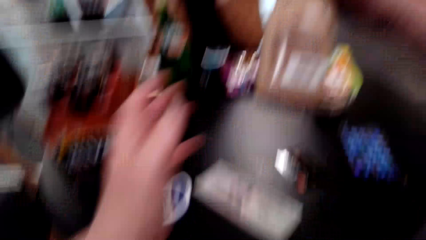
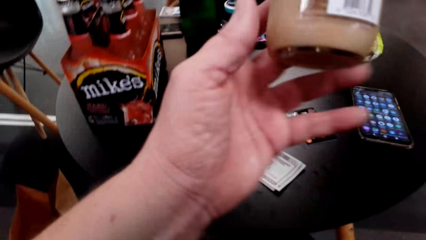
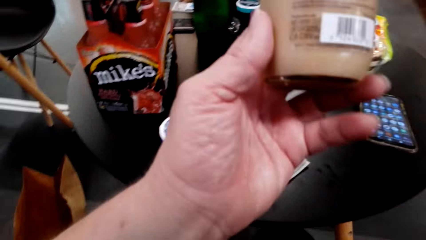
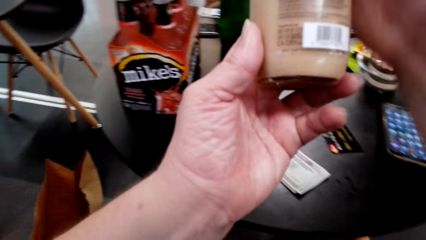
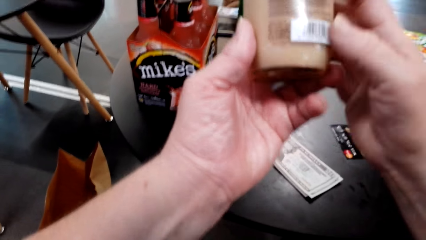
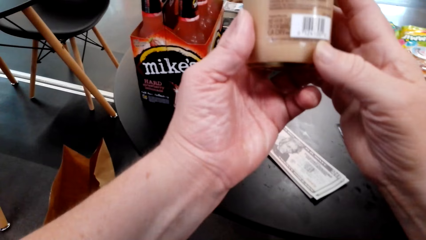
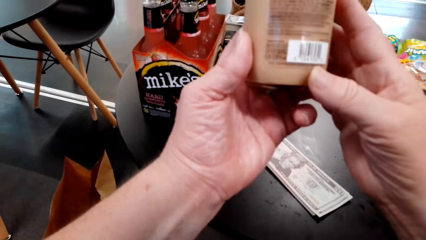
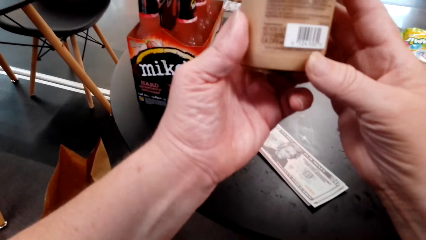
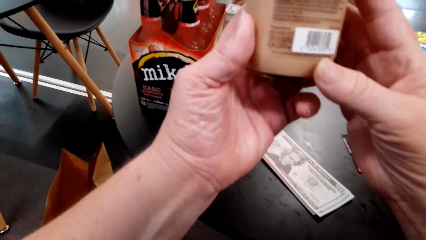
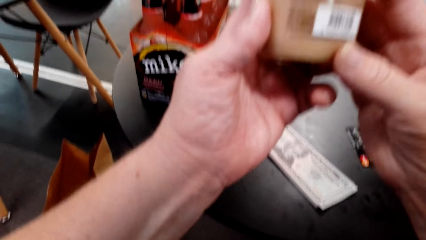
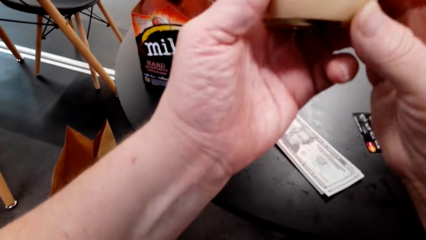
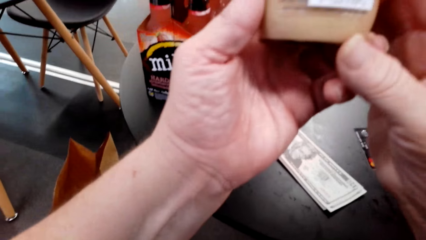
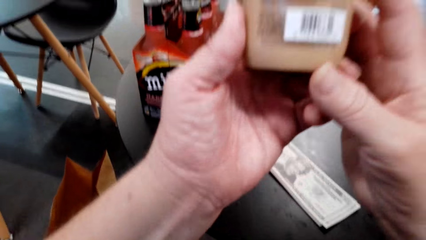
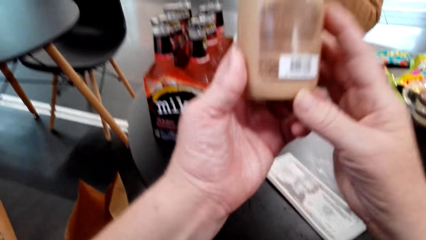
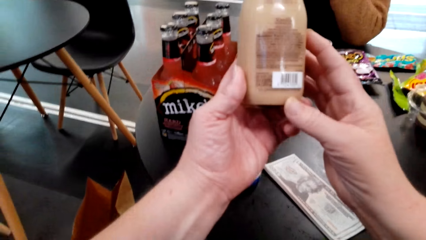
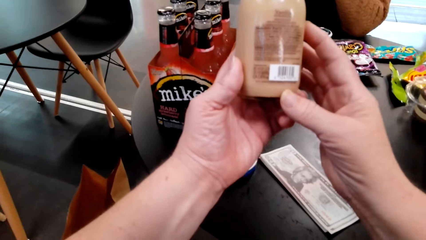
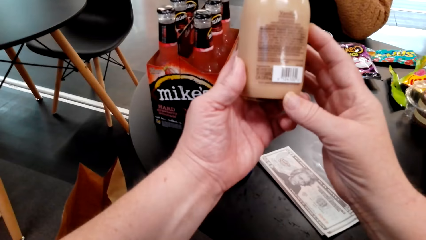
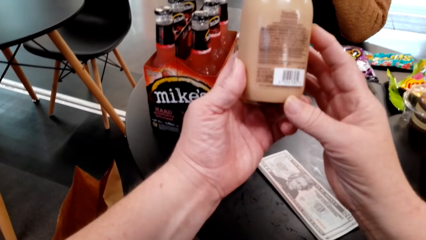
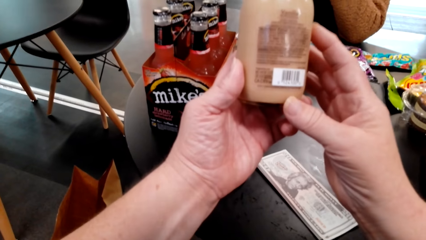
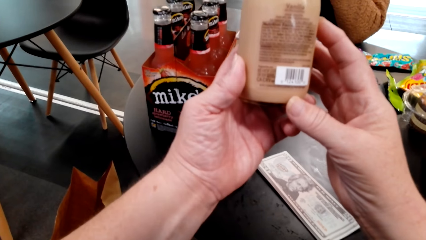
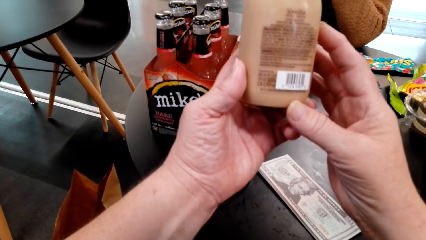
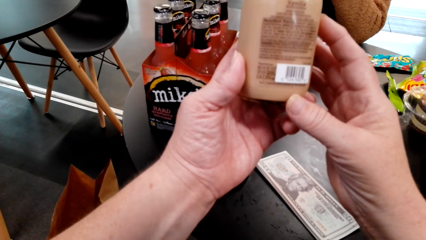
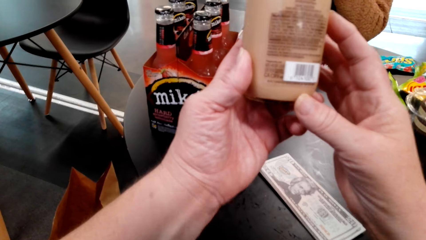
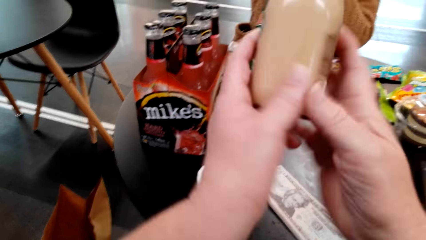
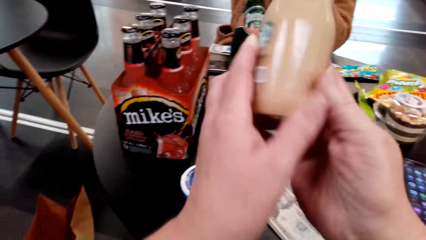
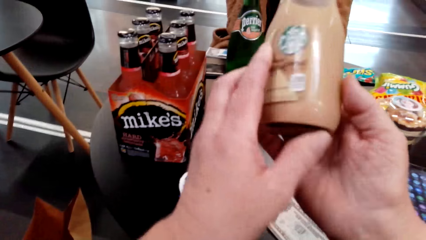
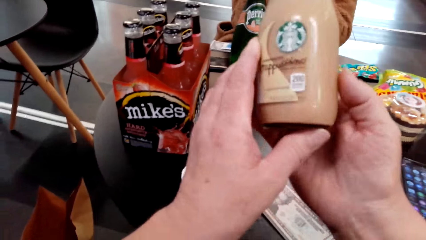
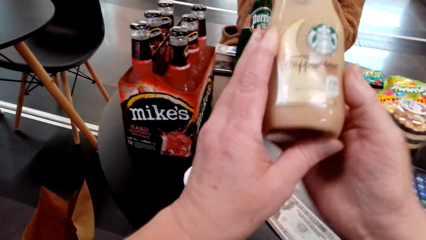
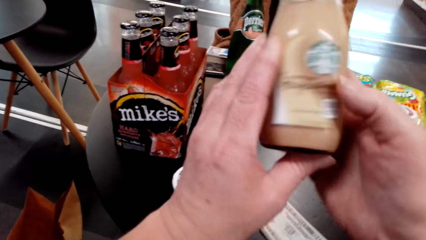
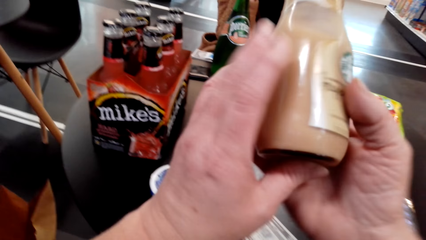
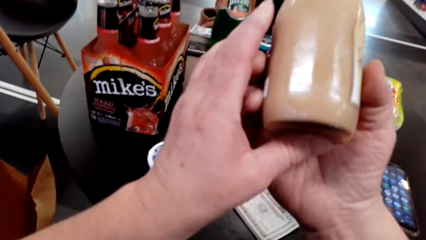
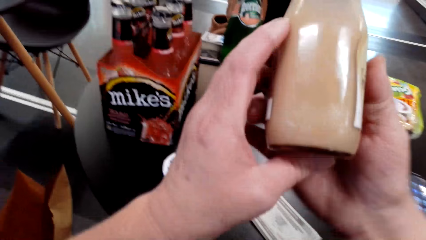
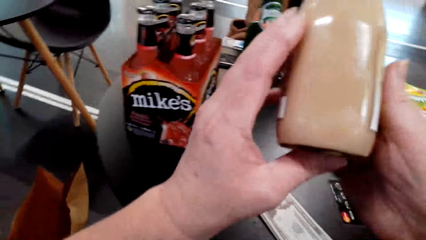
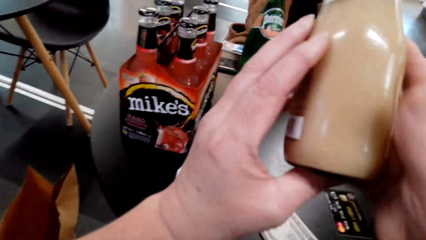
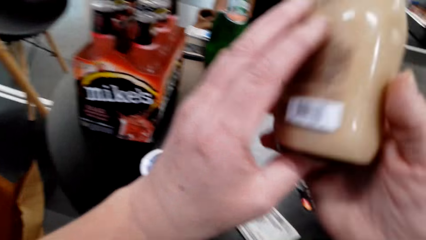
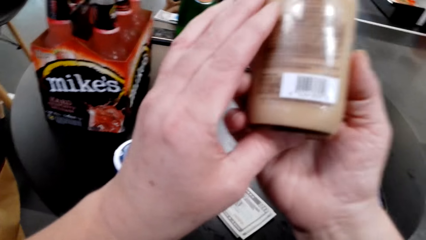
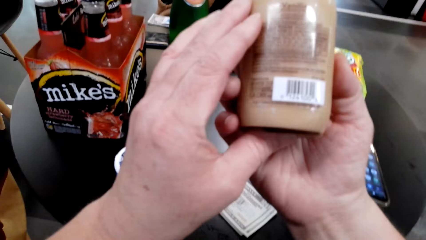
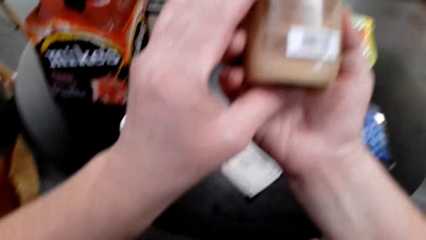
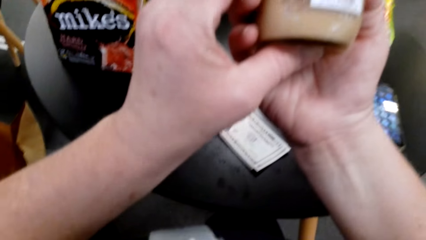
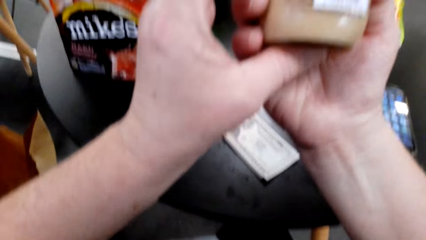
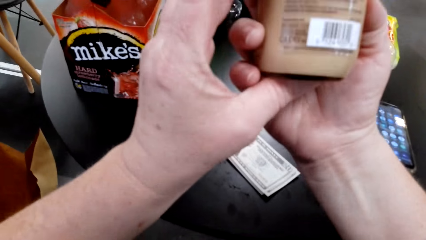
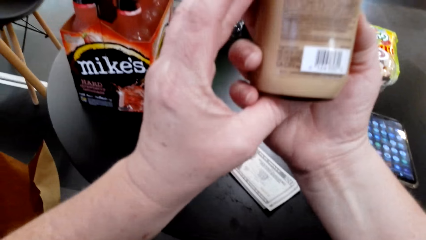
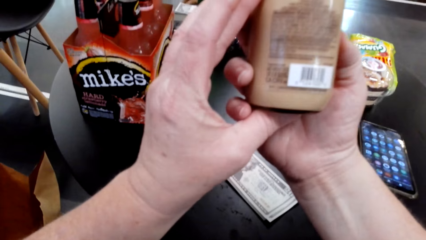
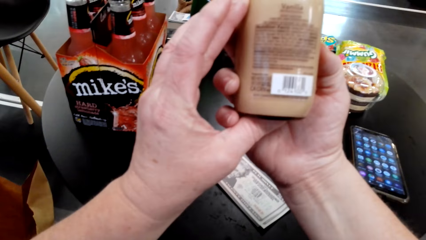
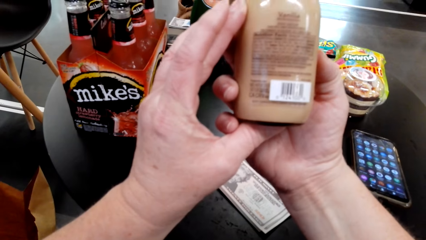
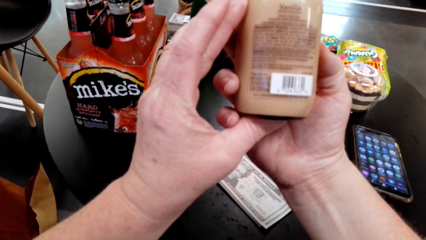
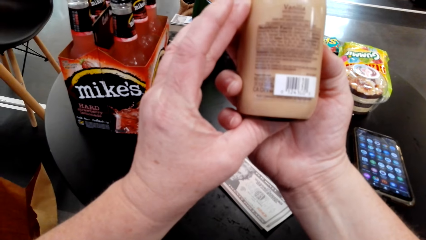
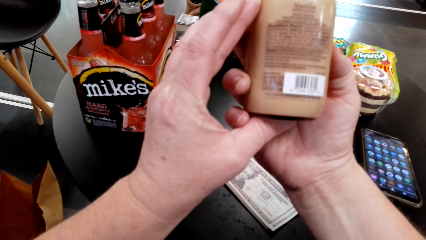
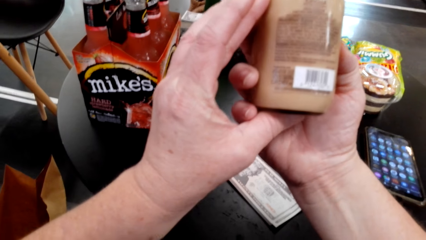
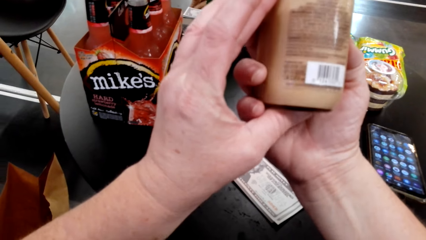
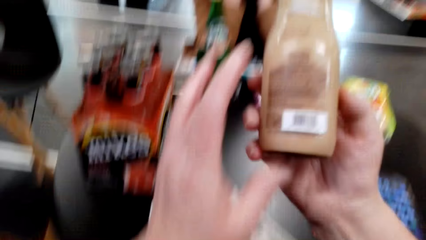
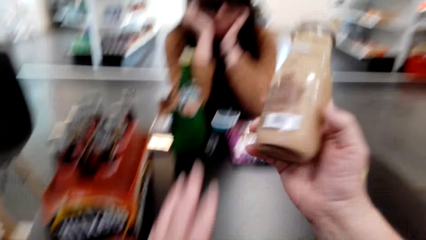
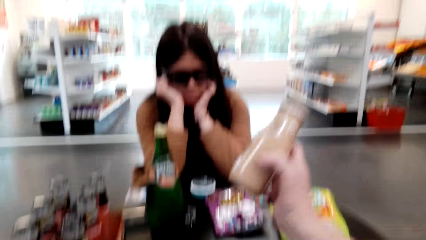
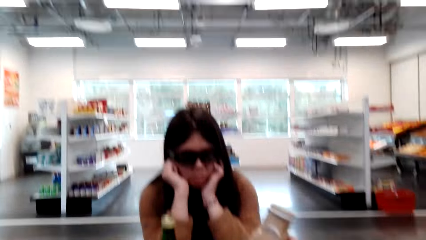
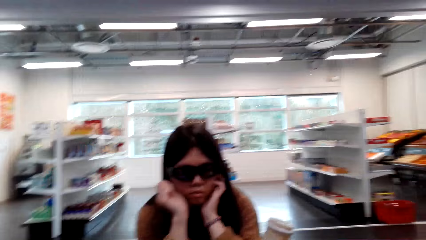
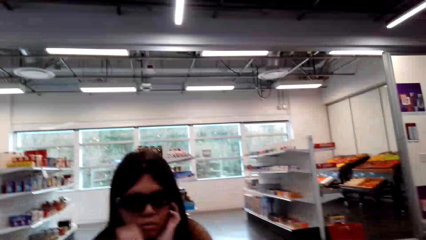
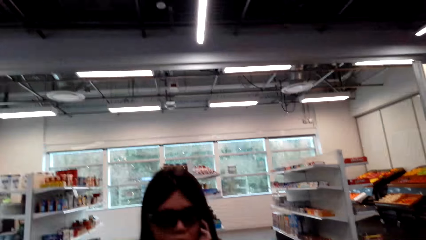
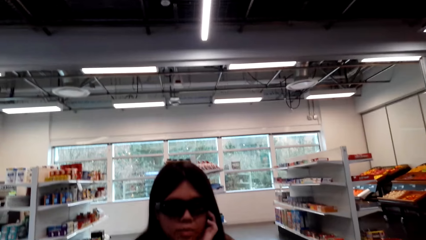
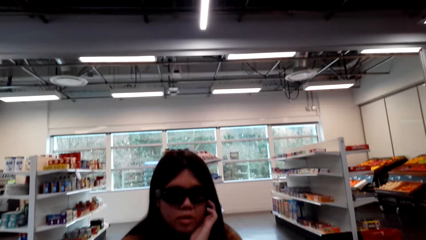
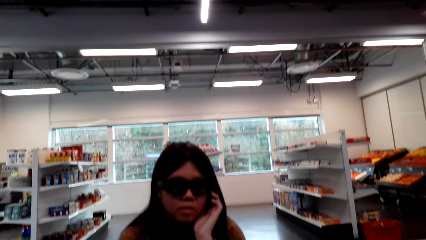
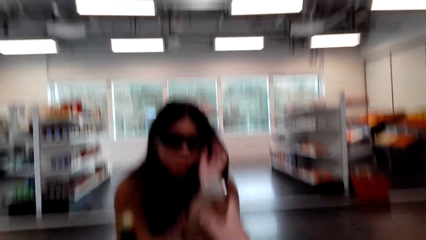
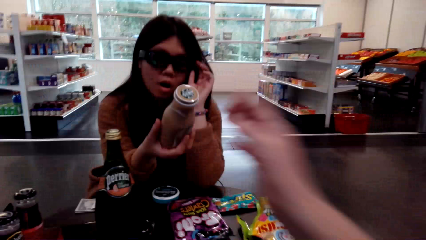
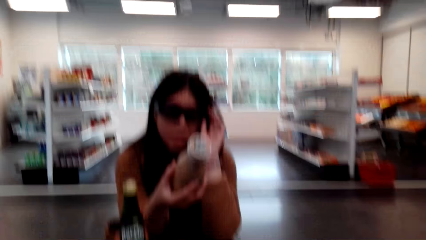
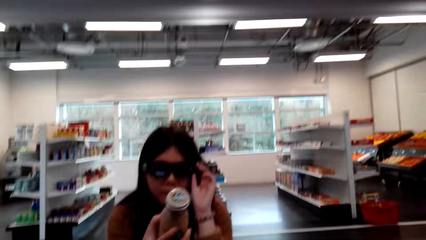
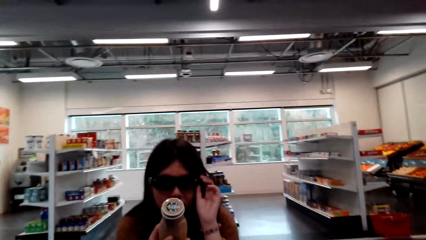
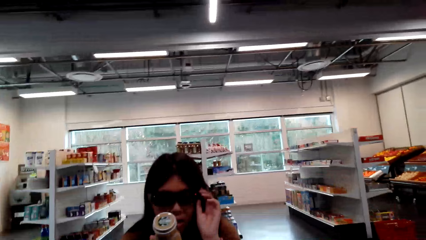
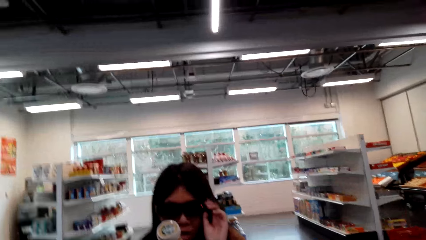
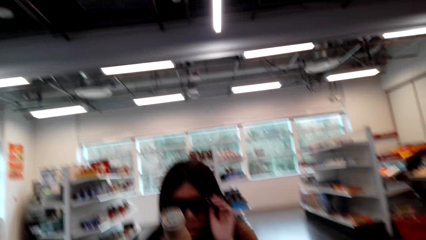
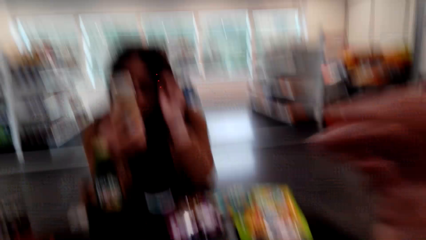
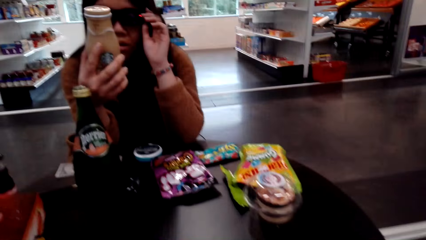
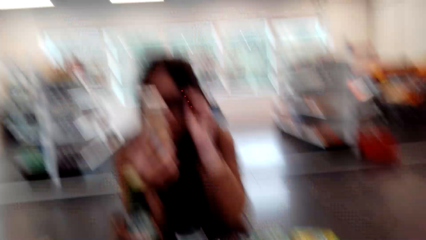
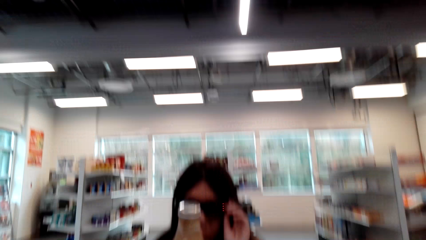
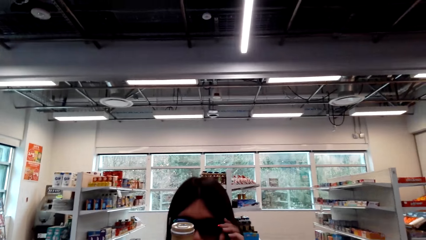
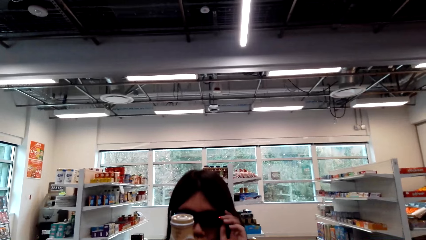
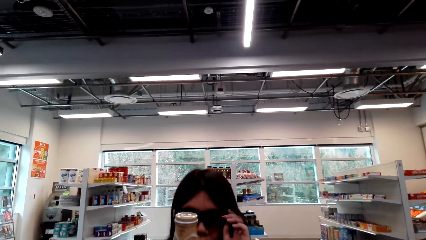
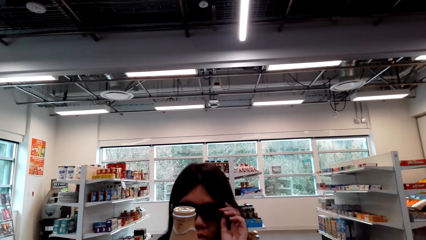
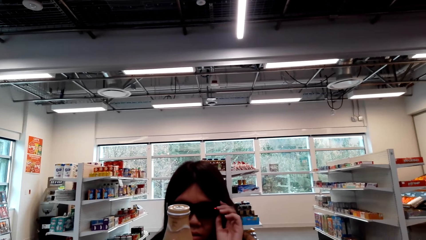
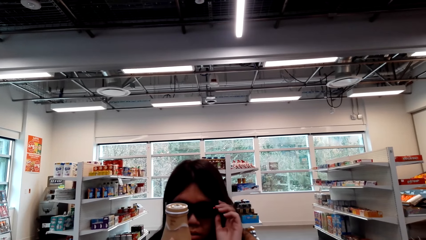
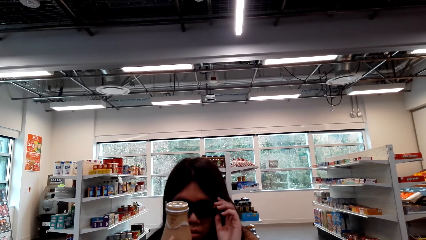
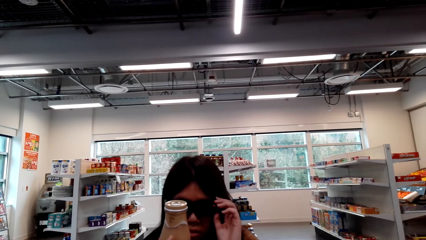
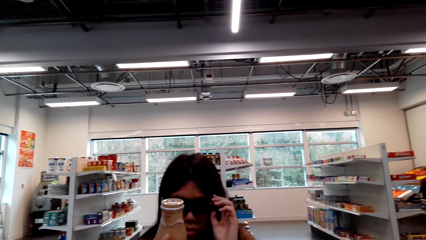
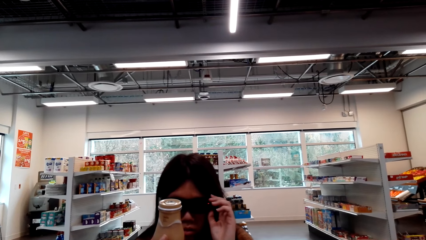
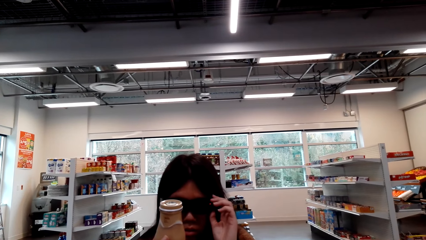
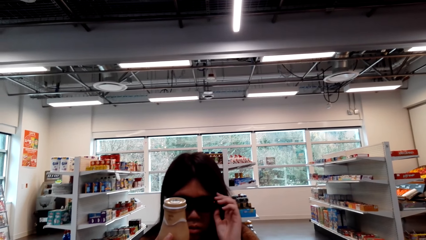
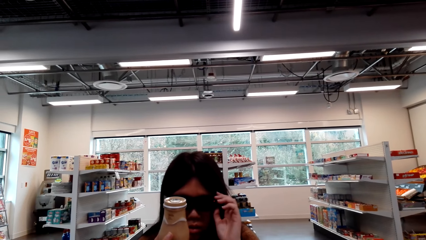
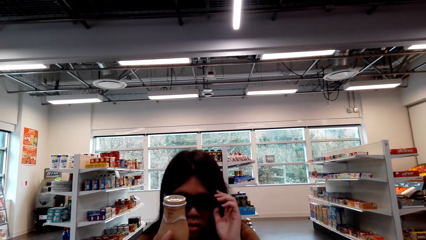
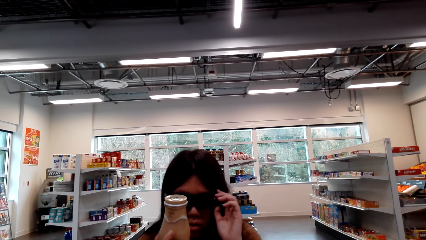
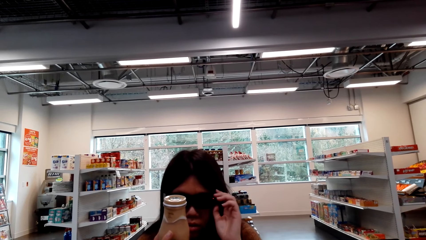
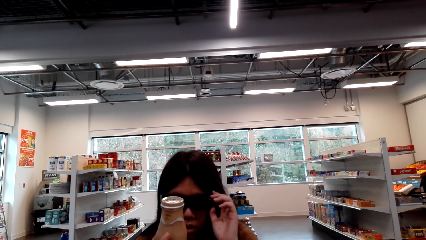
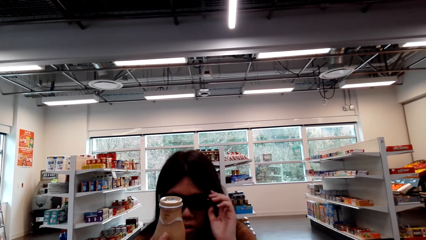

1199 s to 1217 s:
The camera wearer picks something from the table. They touch a bottle. They look at the object. They talk with a lady. They touch the bottle. They talk with the lady. They touch the bottle. They give the lady something. They talk with the lady. The lady speaks to the camera wearer. The camera wearer talks with the lady again. The lady holds the bottle. The lady looks at something.
